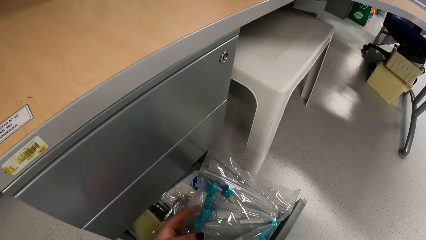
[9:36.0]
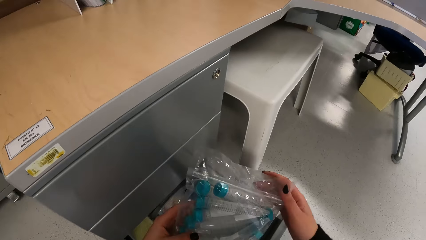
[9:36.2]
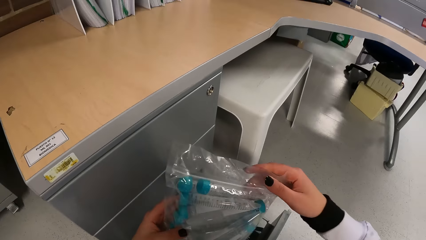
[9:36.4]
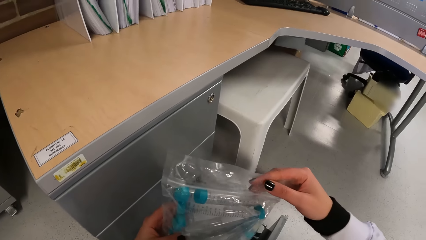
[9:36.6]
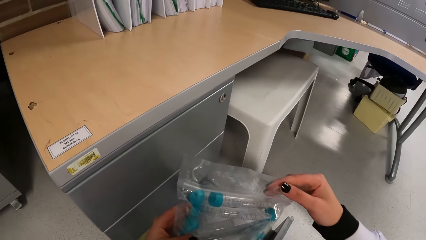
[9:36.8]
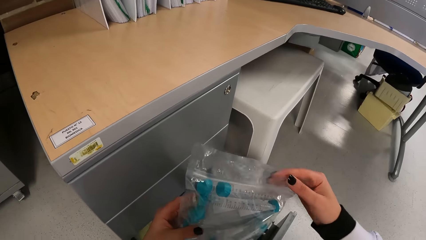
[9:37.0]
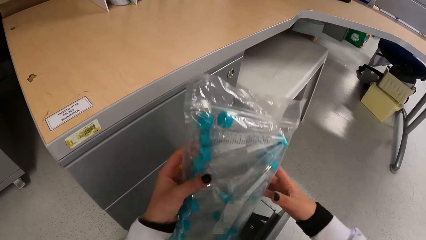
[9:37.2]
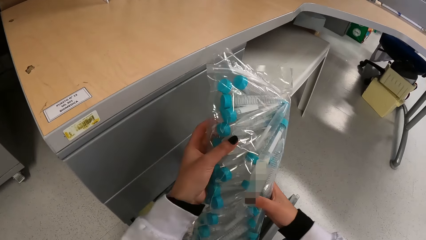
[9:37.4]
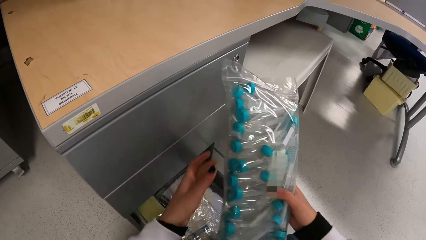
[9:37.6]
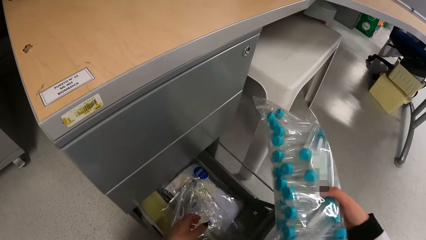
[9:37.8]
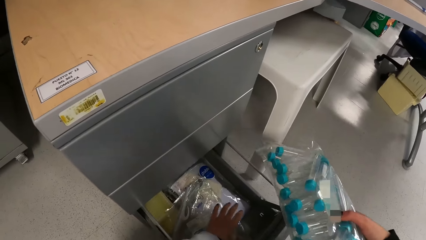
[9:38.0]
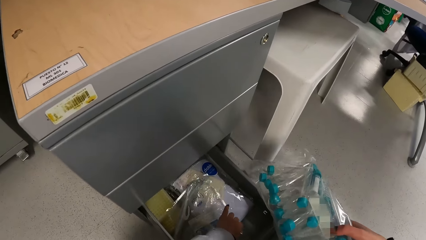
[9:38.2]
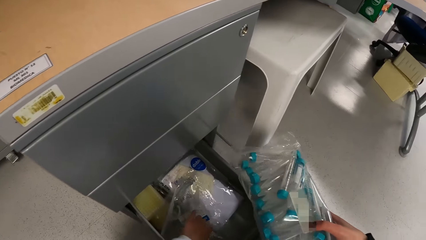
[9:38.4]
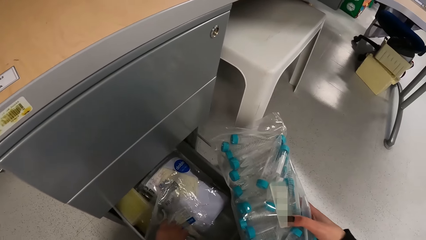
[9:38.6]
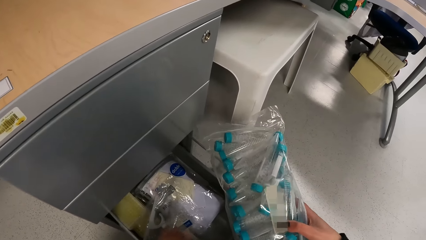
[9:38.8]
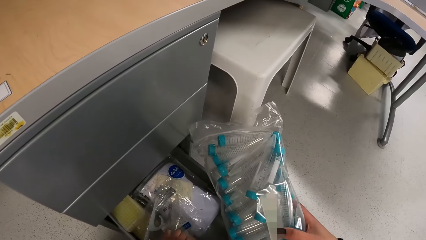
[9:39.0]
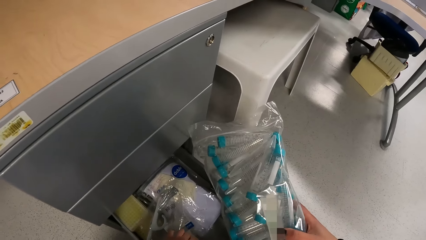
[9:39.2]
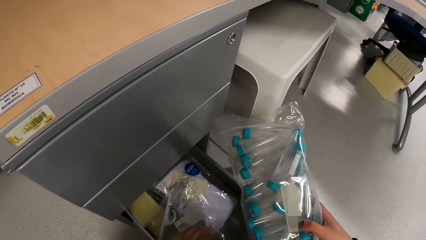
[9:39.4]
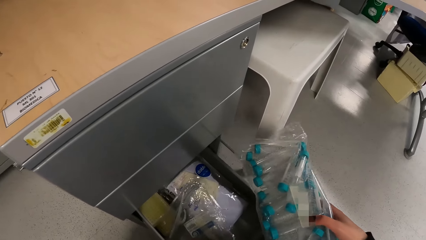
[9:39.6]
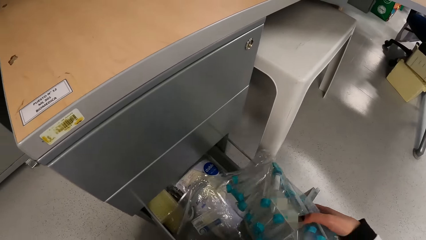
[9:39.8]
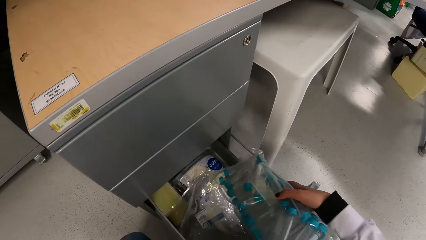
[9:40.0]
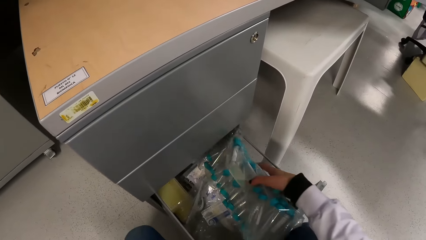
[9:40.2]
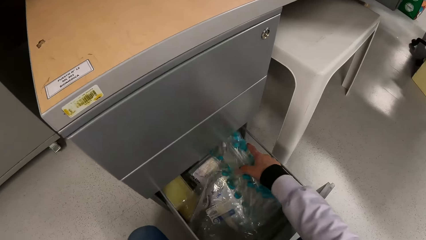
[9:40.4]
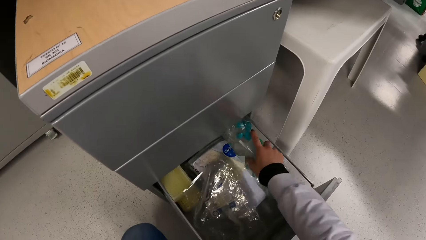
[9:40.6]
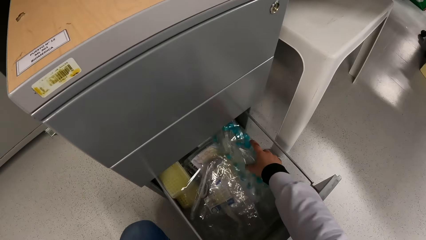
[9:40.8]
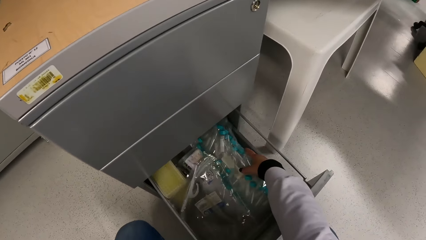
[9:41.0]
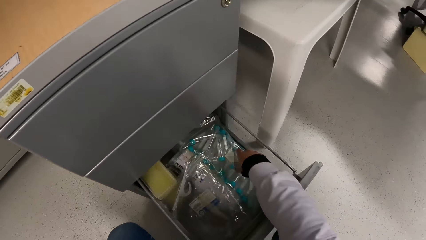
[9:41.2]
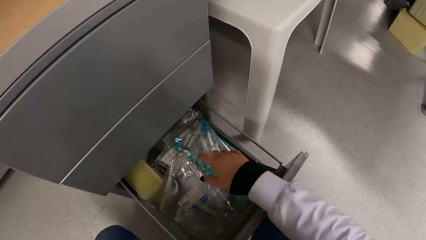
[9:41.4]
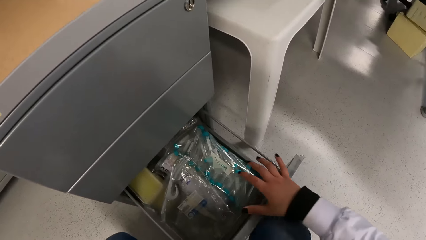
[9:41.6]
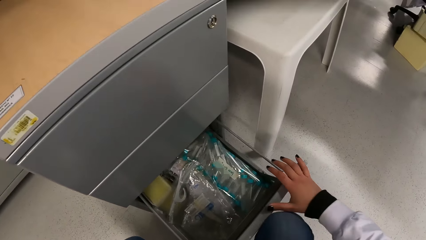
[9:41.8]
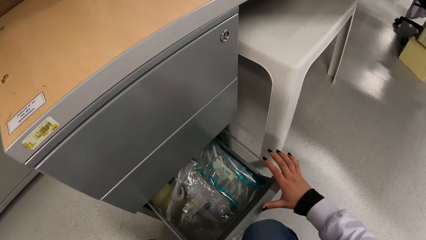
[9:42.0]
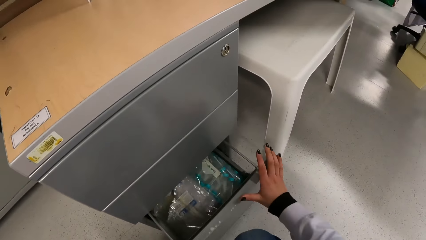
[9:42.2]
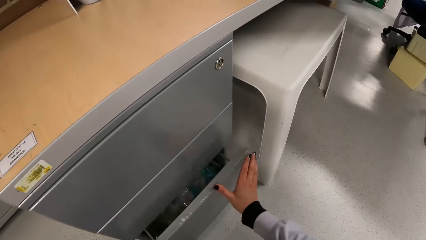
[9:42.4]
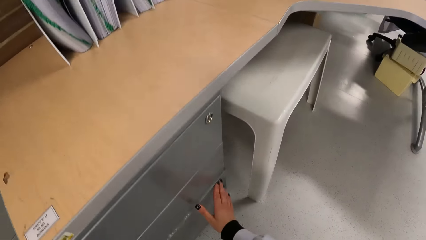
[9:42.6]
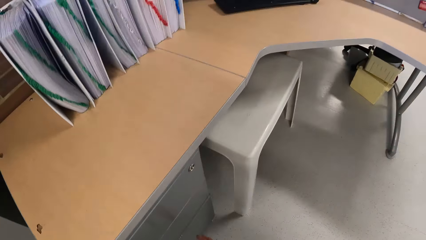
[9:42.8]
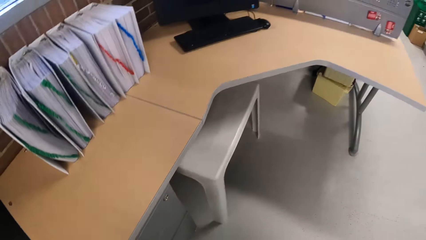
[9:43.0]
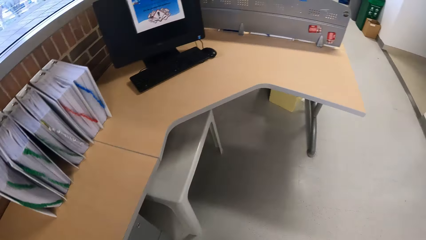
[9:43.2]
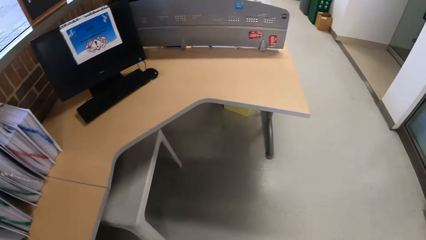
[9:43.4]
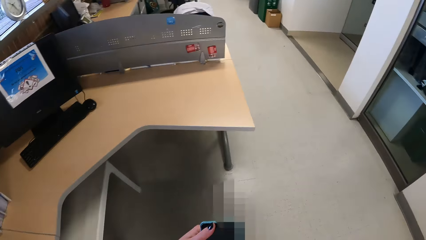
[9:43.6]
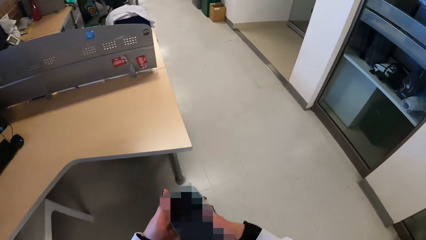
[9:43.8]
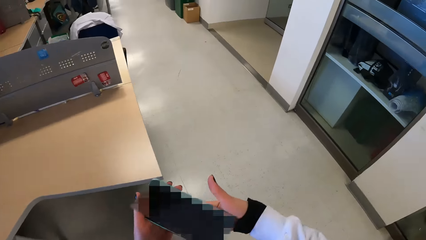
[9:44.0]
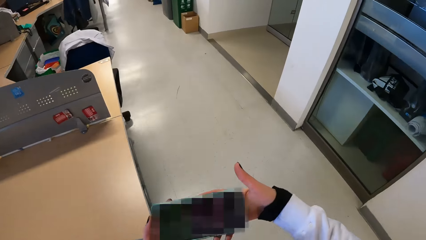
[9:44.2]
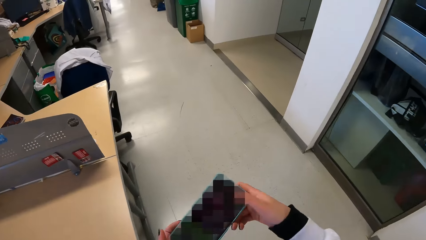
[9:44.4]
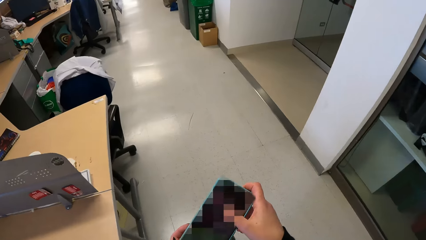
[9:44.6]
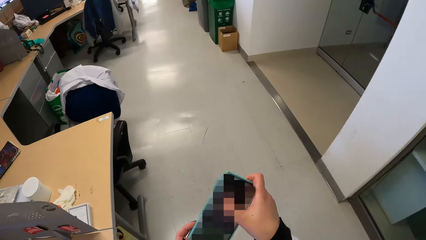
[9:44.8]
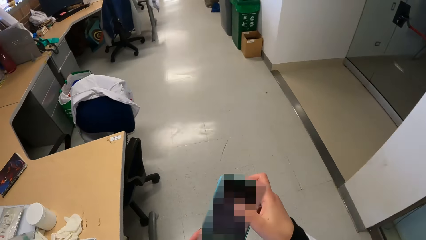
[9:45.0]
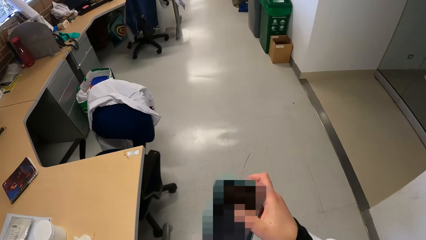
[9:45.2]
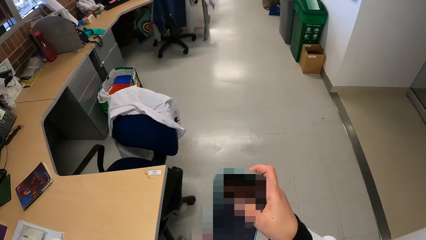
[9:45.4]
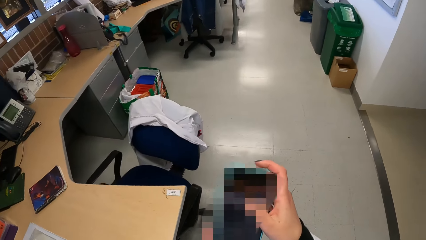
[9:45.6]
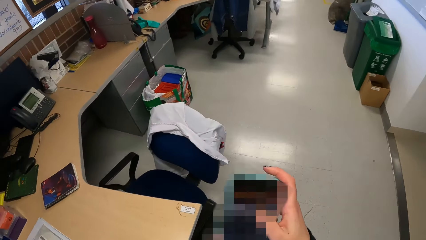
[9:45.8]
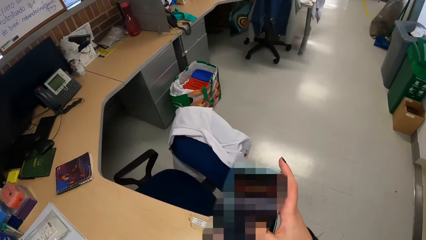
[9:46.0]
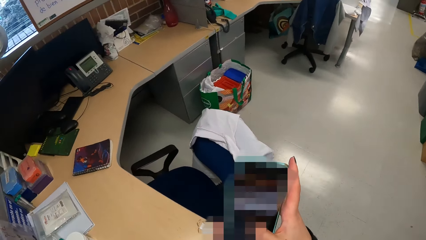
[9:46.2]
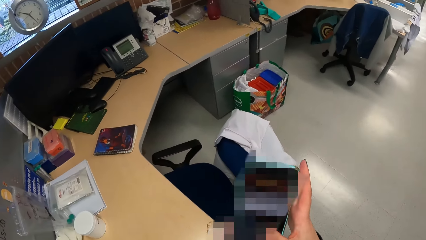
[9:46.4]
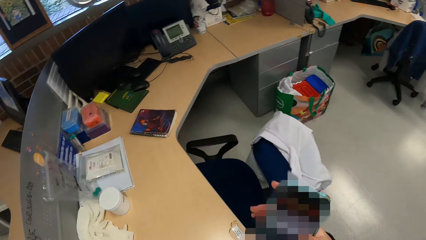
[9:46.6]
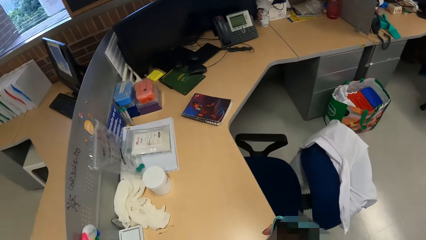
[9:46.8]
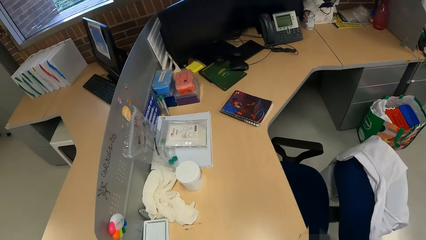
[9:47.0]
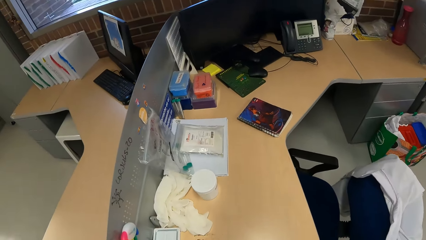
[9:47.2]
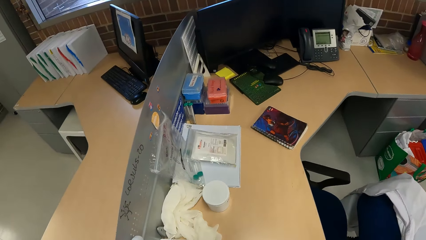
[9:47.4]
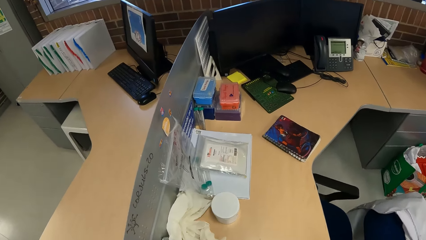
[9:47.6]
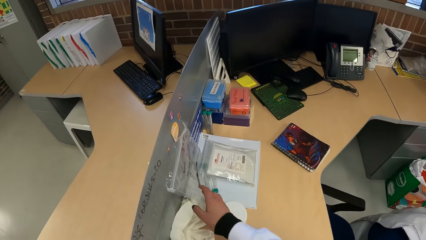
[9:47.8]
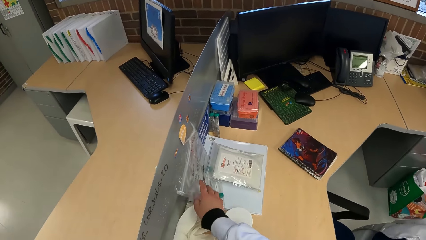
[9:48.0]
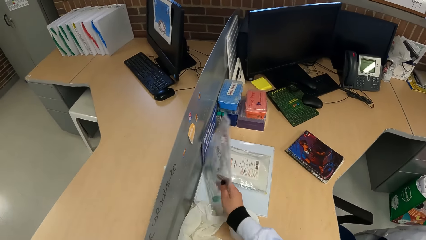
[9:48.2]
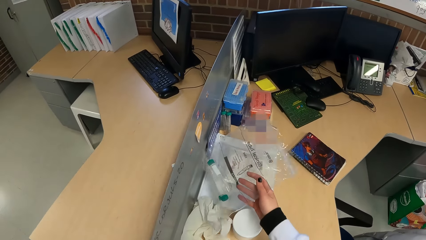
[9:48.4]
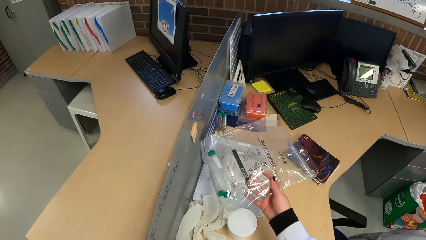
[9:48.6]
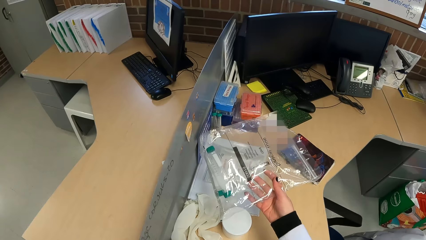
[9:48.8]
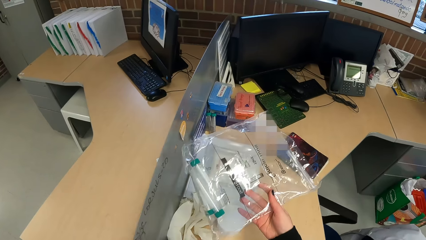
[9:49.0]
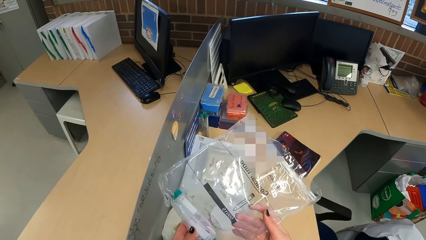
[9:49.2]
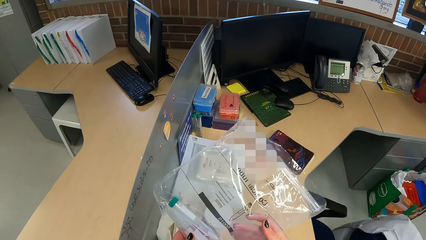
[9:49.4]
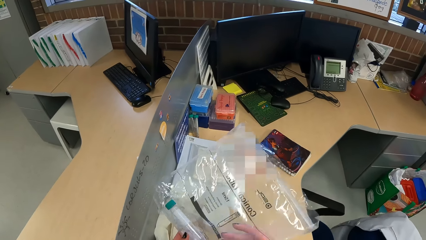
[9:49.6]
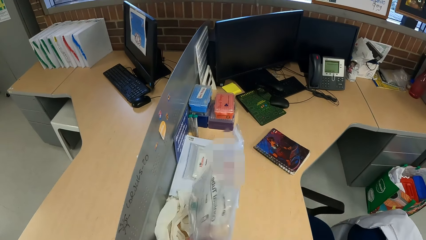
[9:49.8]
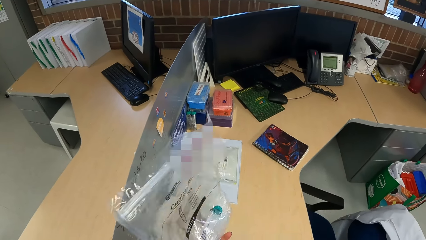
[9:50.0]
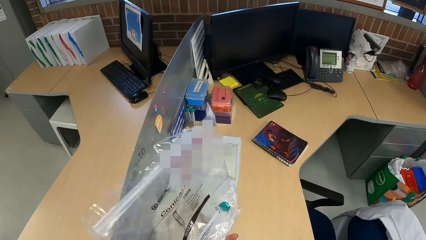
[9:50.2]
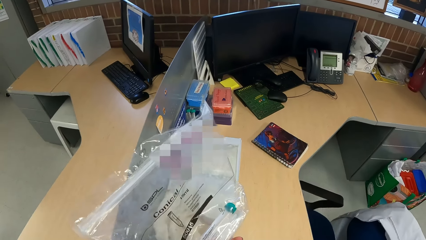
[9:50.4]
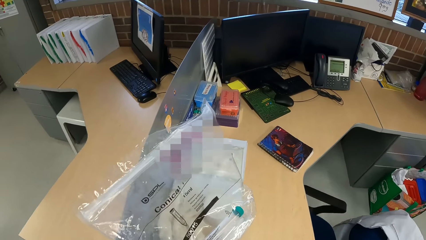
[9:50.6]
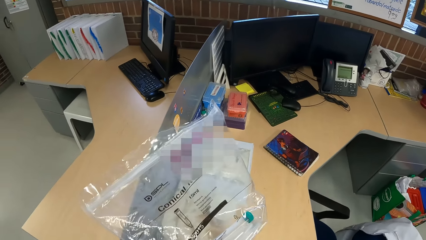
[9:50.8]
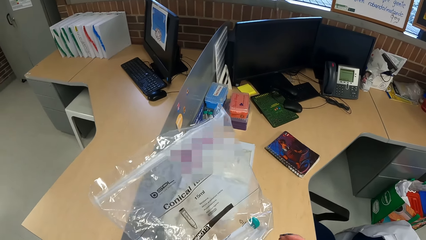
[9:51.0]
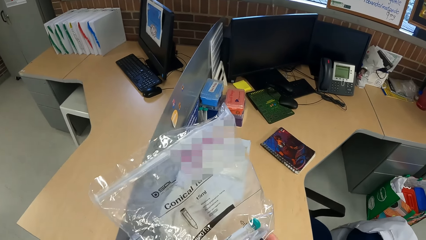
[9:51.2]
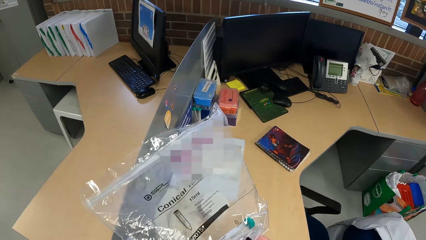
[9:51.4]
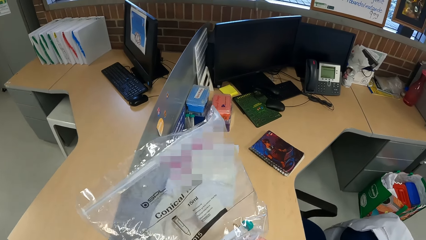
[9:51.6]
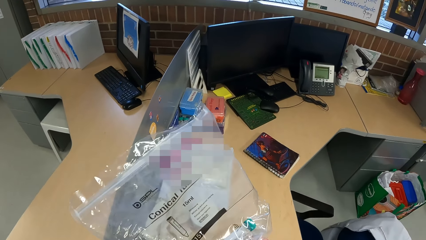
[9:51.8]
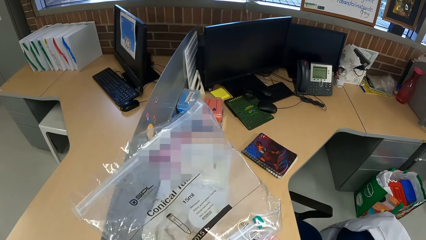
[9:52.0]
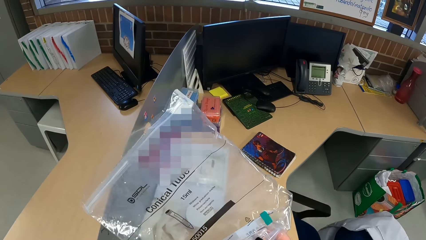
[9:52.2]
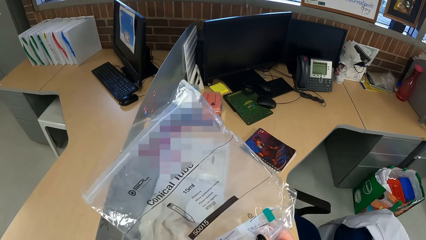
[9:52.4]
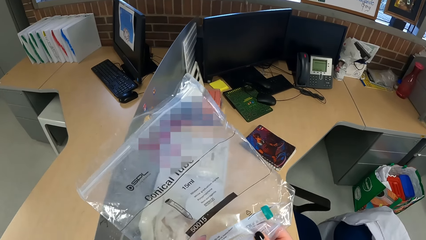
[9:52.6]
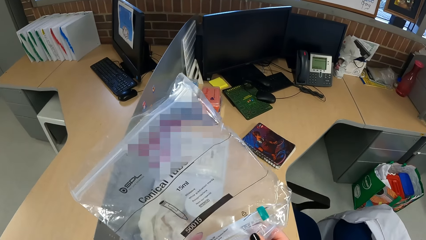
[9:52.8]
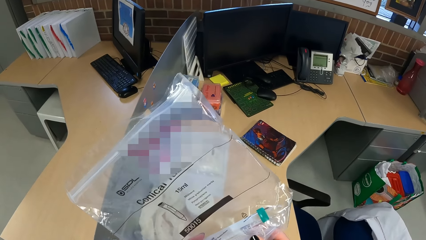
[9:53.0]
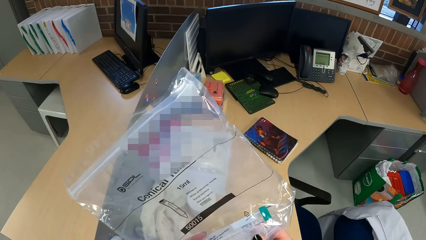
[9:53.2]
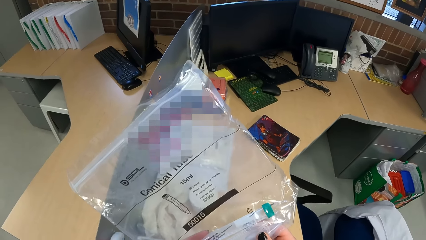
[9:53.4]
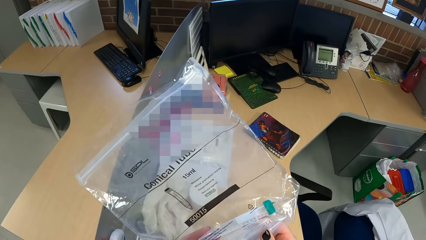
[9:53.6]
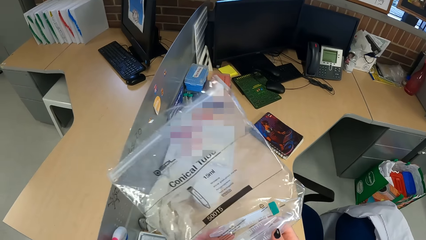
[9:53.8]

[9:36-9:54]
The camera wearer touches the pack of test tubes with her right hand. She holds the pack of test tubes in her right hand. She places the pack of test tubes in the drawer with her right hand. She closes the drawer with both hands. She holds the phone with both hands. She rotates the phone in her hands. She operates the phone with her right hand. She picks up a bag of conical tubes from a table with her right hand. She holds the bag of conical tubes with both hands. She flips the bag of conical tubes with both hands.
